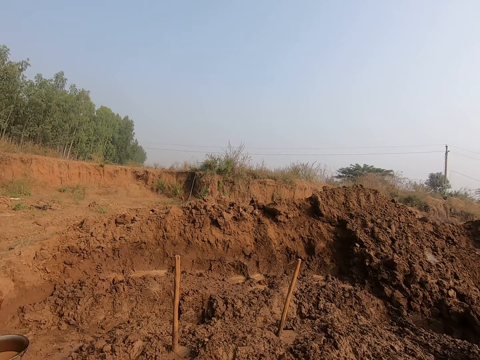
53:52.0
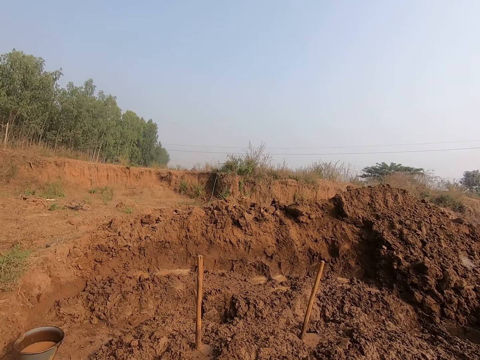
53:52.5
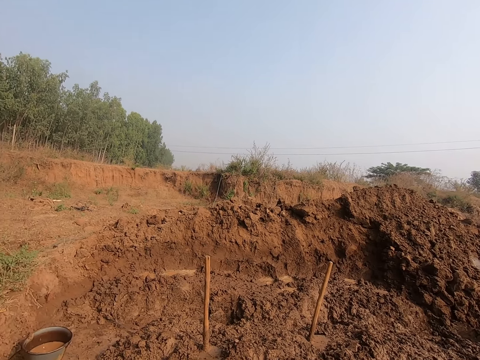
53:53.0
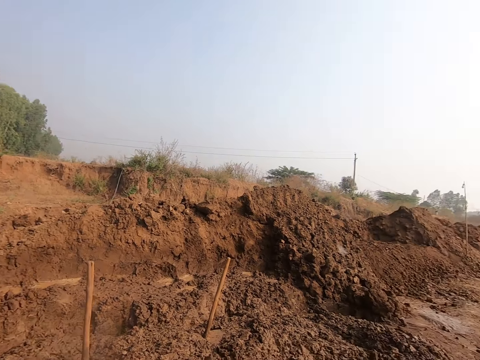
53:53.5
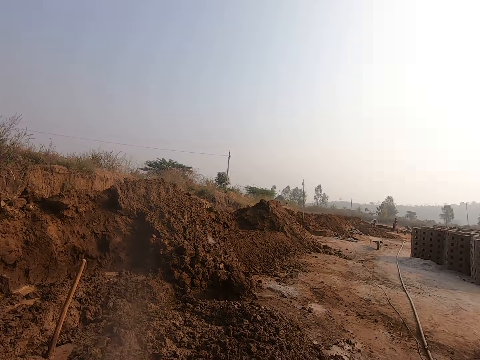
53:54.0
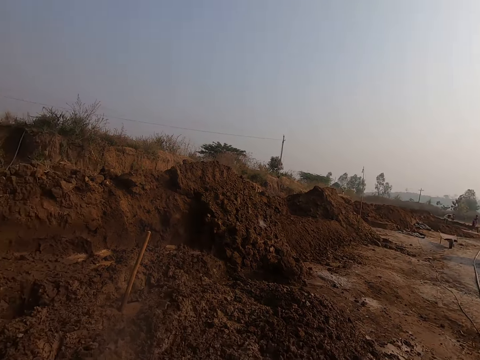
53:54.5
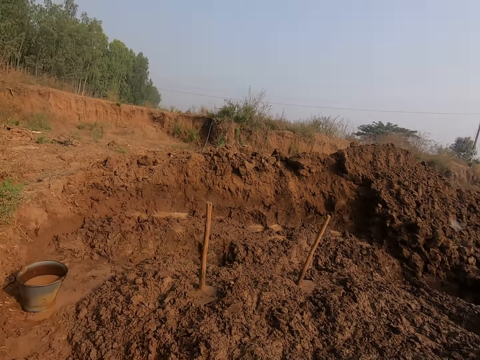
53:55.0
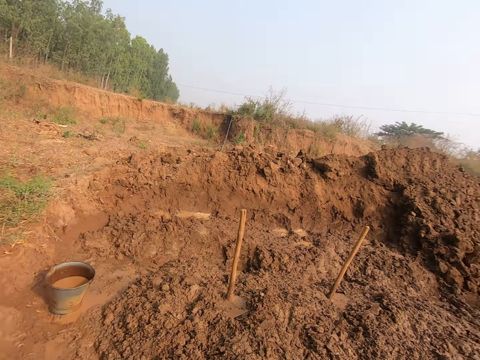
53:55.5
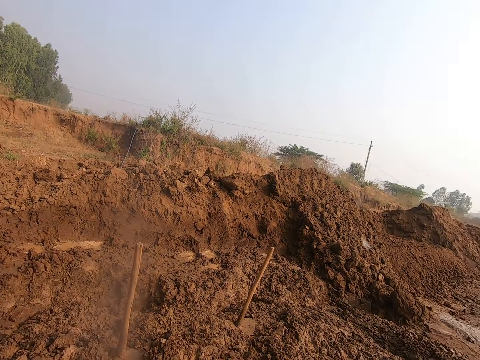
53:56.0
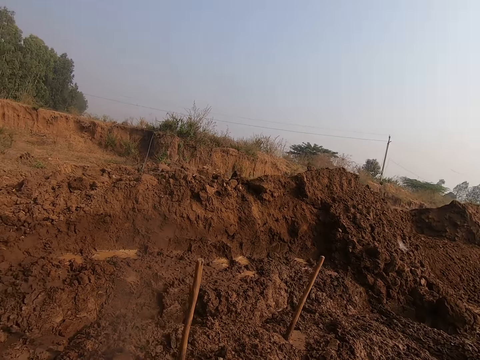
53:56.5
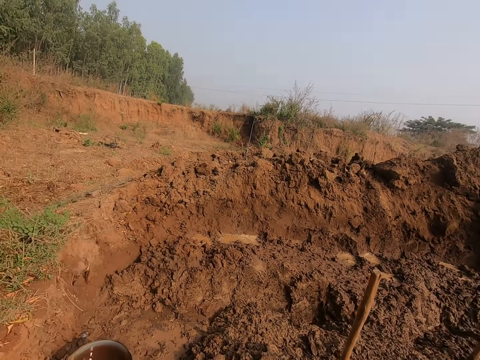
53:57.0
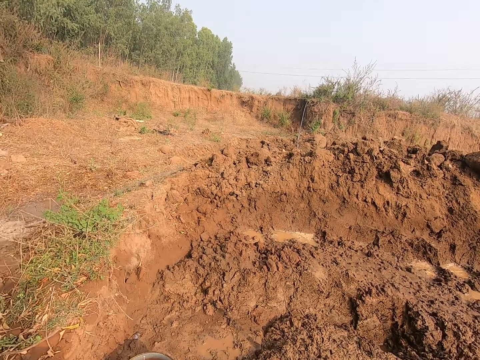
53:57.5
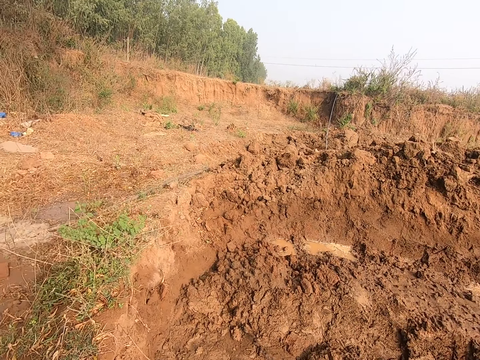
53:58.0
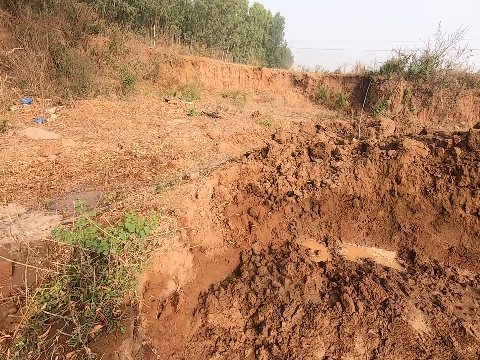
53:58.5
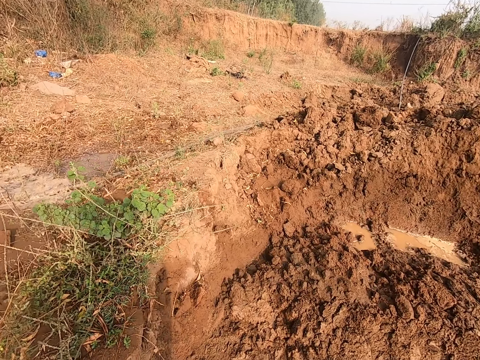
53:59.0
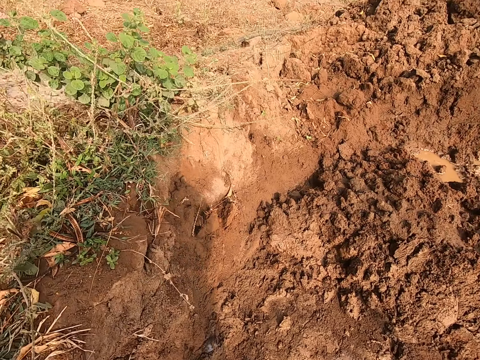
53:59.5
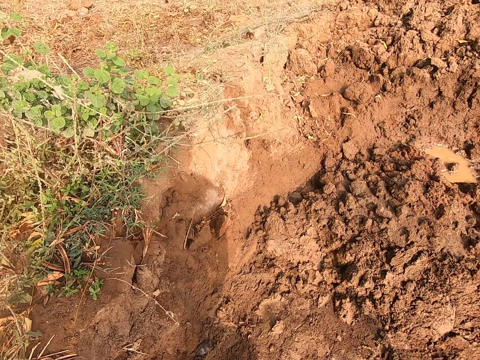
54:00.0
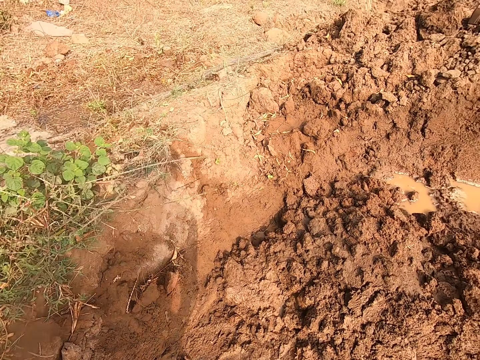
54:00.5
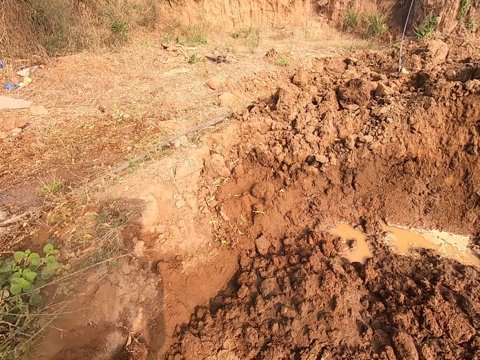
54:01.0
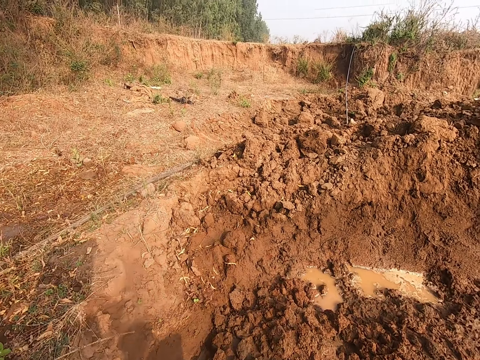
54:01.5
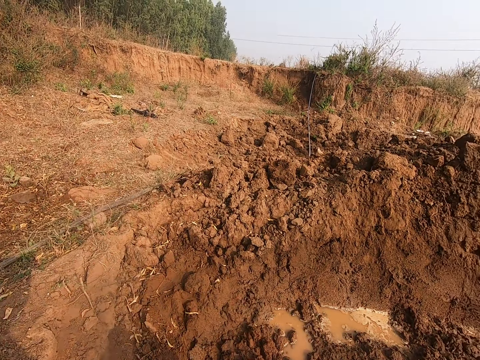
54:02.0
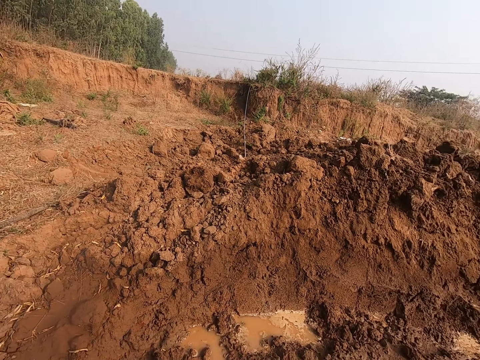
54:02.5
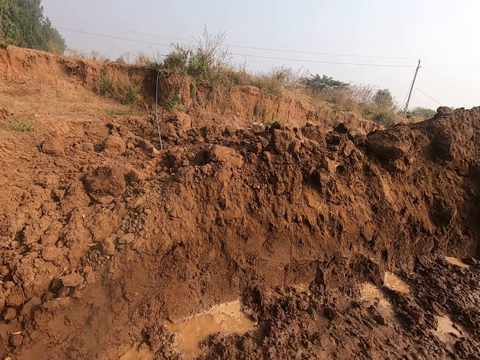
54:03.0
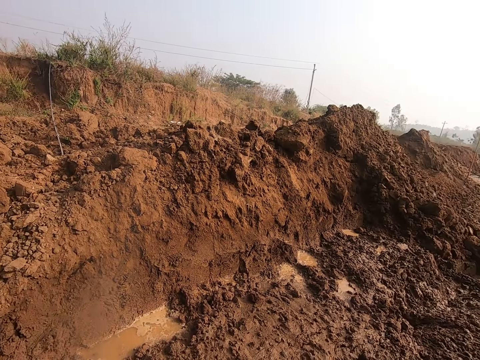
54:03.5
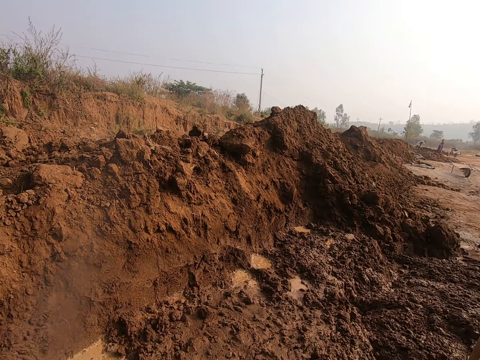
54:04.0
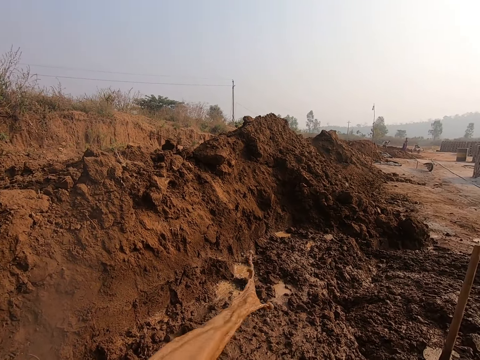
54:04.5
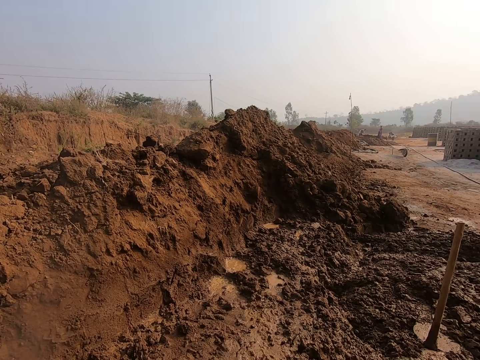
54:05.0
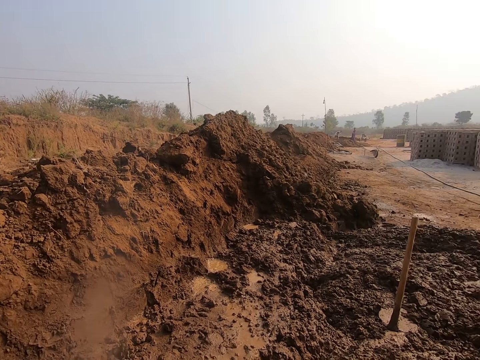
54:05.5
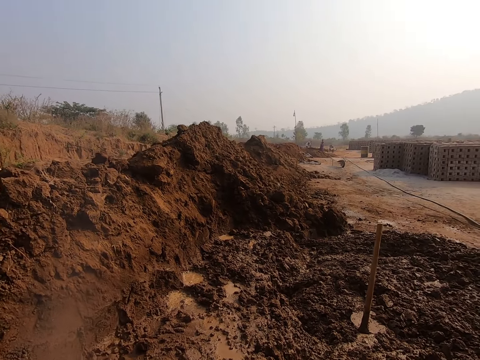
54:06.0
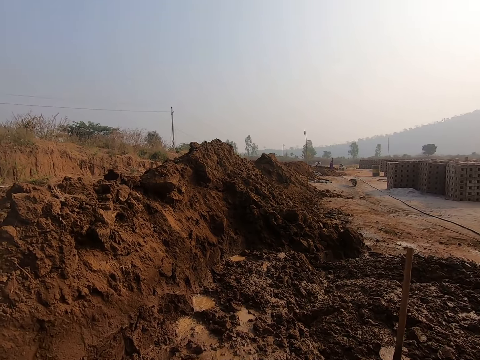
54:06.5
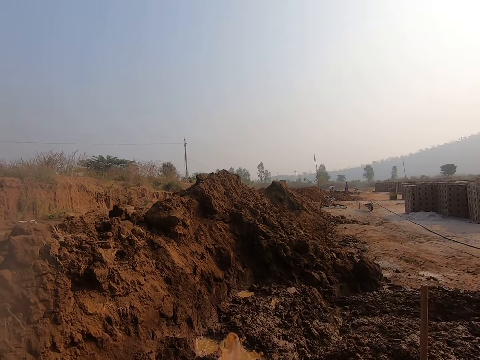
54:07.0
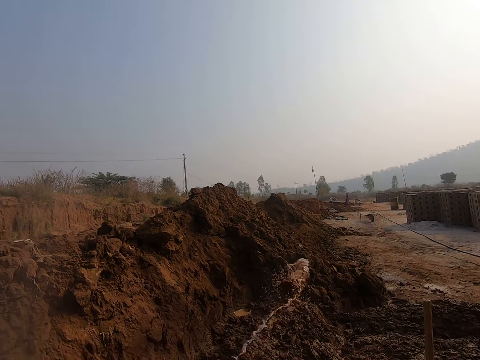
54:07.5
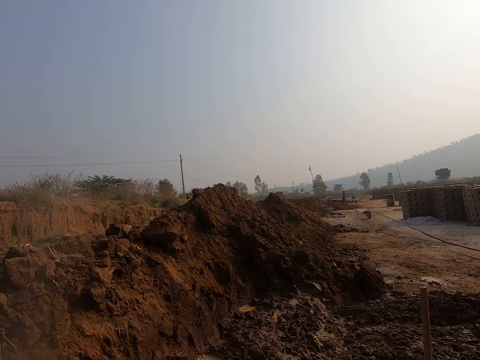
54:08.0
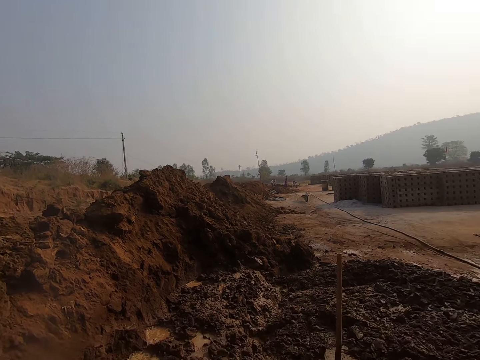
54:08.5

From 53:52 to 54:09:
The camera wearer pours water from the bucket of water to the ground with his hands.

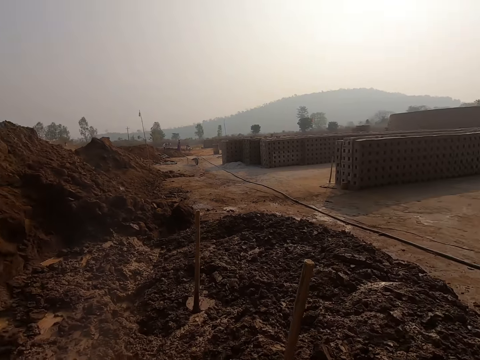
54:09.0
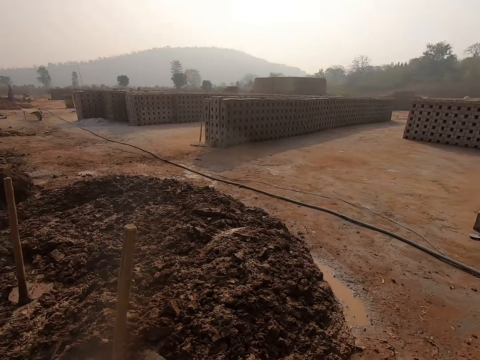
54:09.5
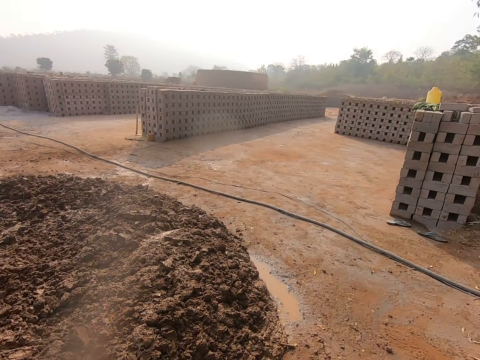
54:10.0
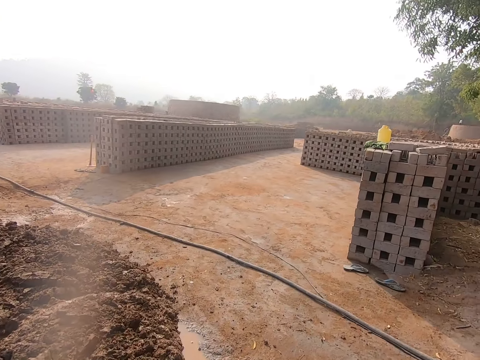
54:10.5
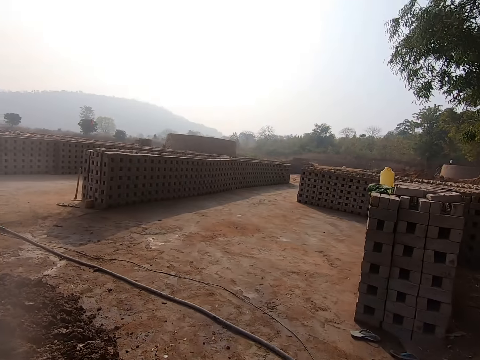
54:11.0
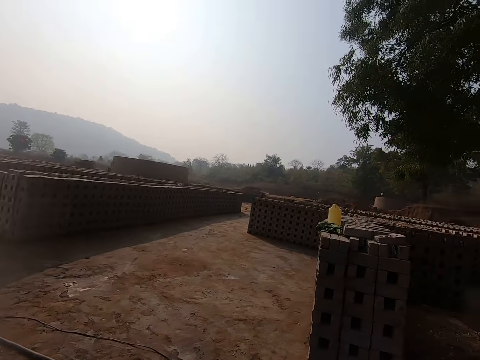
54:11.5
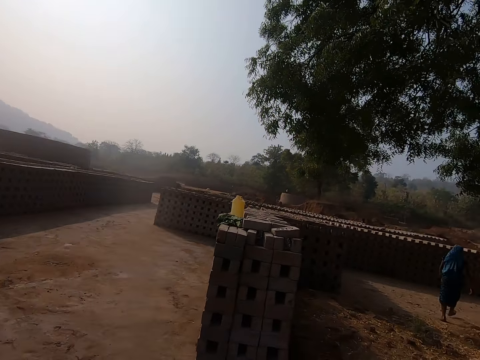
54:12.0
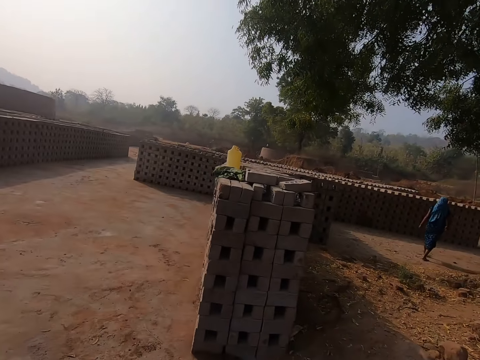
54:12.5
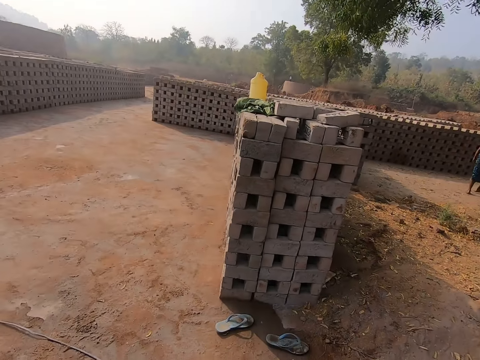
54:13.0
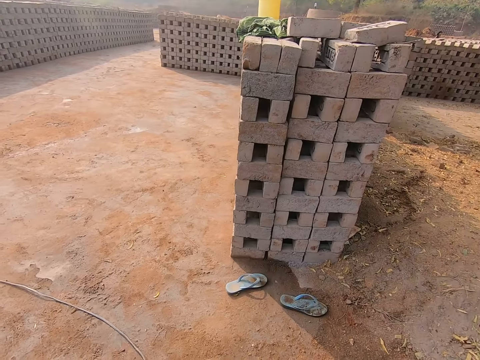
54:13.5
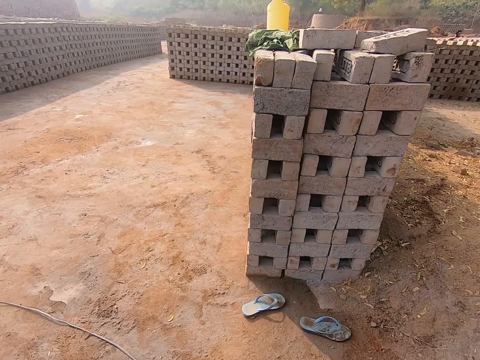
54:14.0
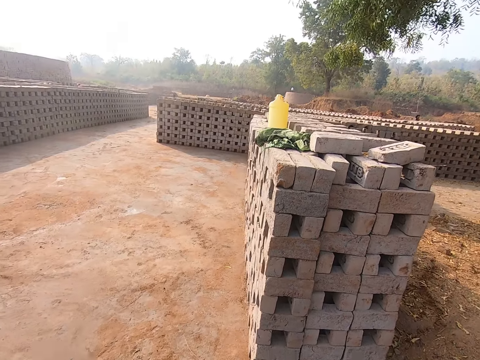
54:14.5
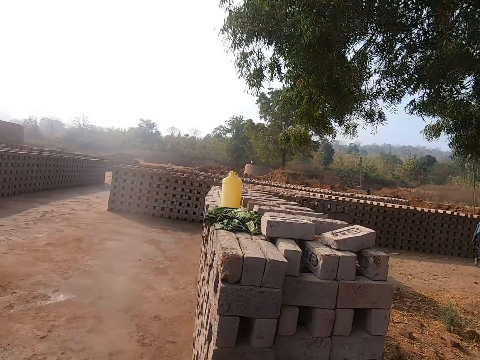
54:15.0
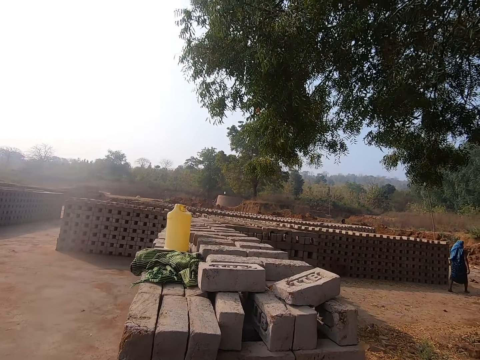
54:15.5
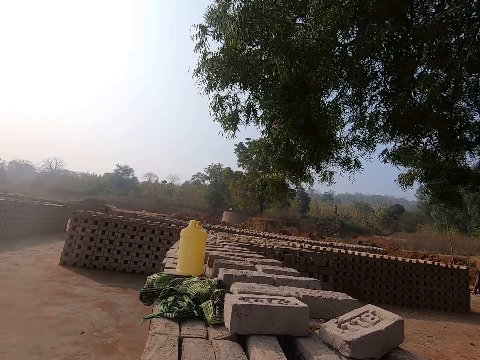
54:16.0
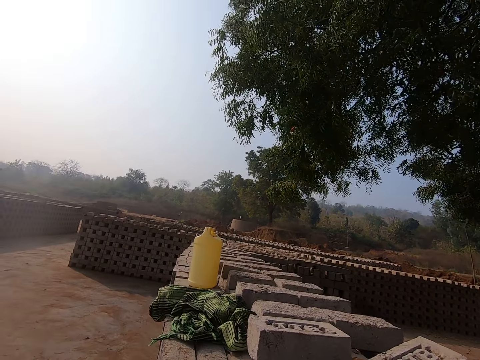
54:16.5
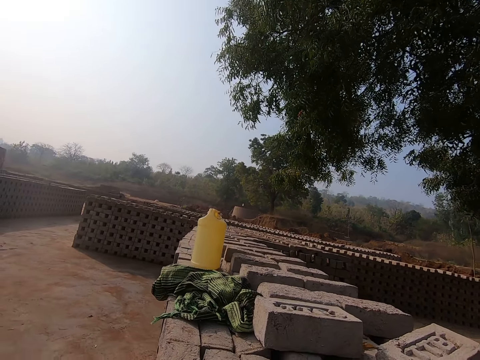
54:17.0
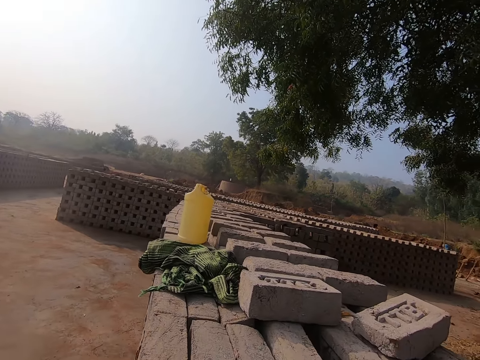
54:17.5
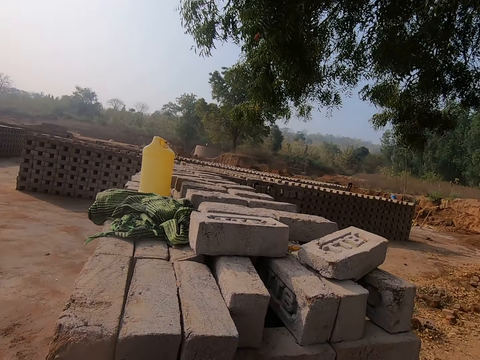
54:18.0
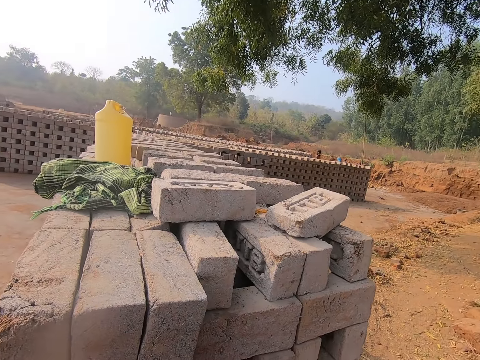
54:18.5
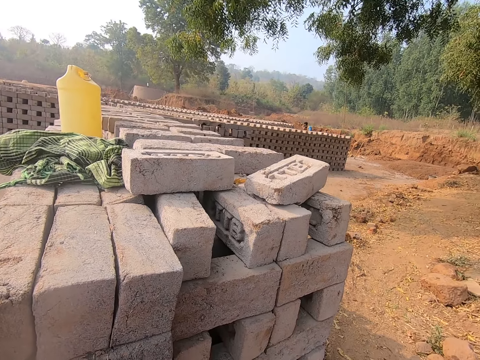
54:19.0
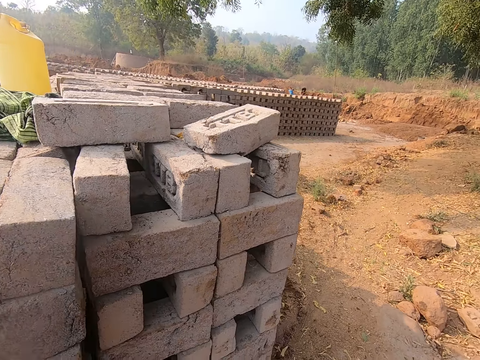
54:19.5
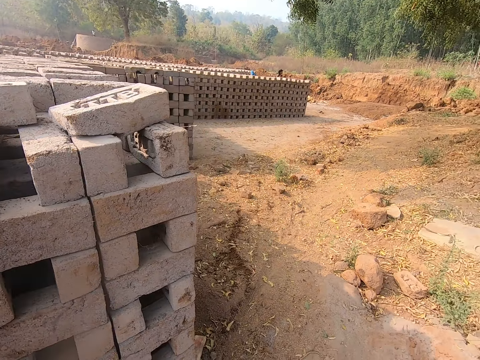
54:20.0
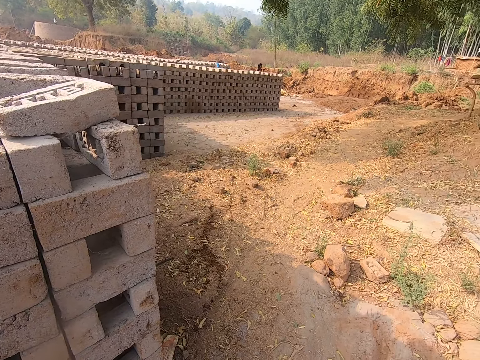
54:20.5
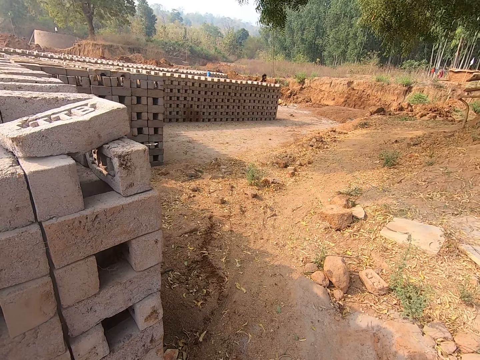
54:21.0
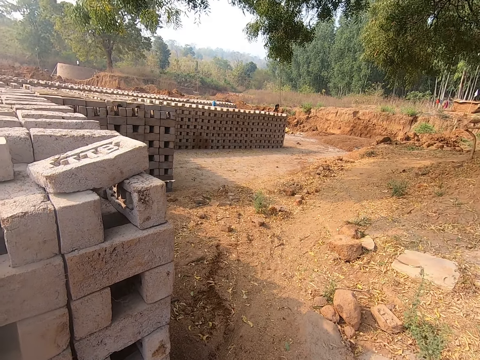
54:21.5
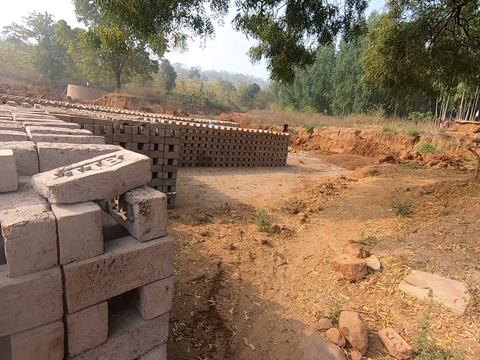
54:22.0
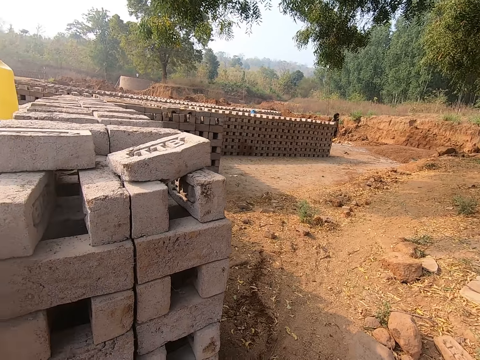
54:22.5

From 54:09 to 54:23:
The camera wearer does something. The woman walks towards a brick wall. The camera wearer looks around the area.
